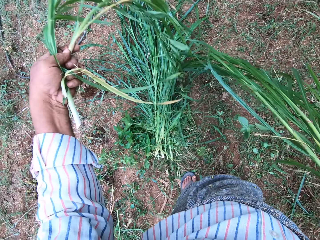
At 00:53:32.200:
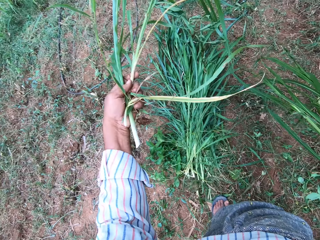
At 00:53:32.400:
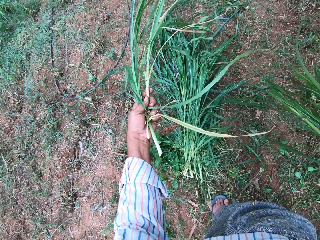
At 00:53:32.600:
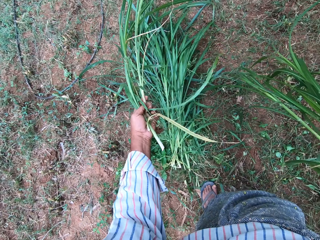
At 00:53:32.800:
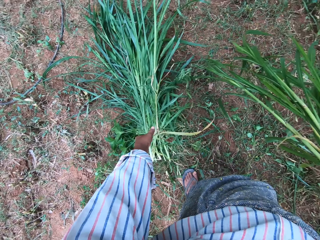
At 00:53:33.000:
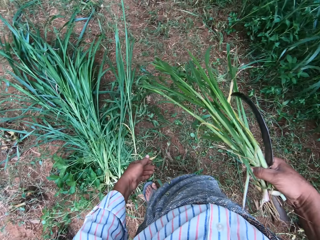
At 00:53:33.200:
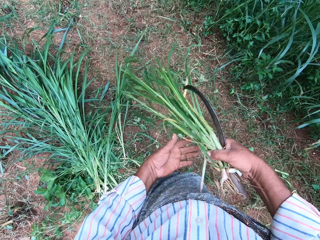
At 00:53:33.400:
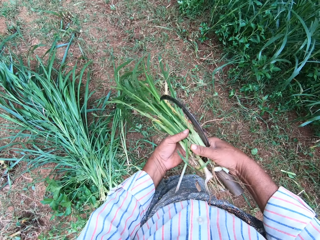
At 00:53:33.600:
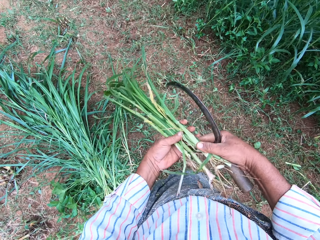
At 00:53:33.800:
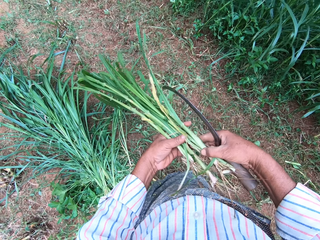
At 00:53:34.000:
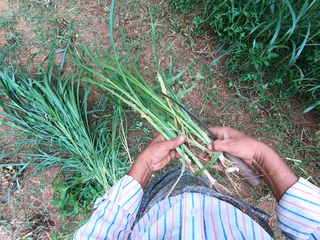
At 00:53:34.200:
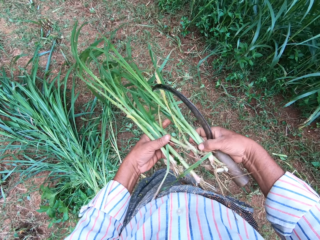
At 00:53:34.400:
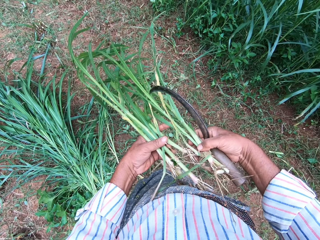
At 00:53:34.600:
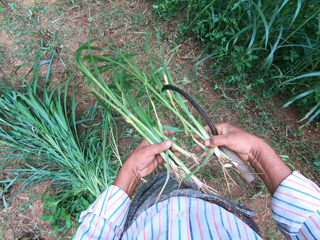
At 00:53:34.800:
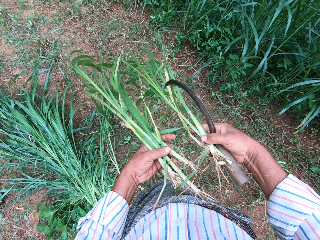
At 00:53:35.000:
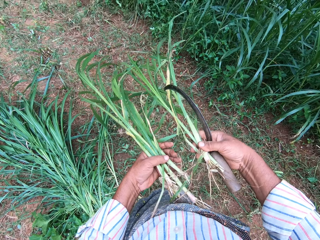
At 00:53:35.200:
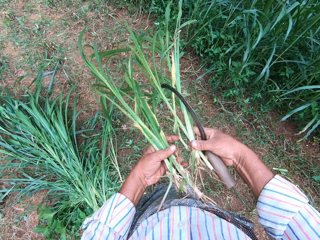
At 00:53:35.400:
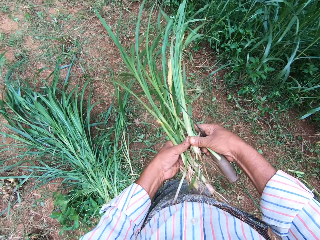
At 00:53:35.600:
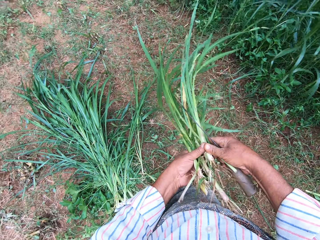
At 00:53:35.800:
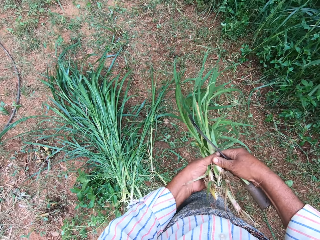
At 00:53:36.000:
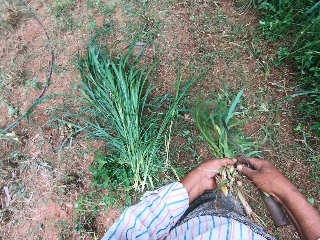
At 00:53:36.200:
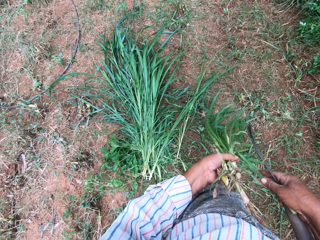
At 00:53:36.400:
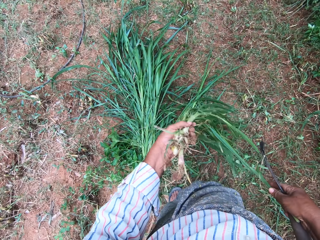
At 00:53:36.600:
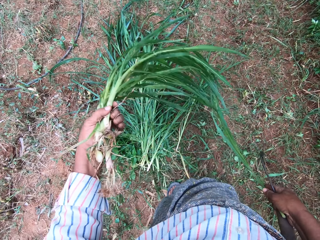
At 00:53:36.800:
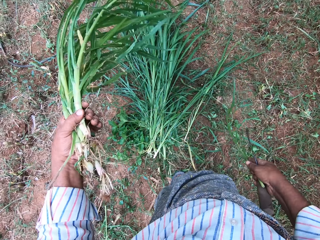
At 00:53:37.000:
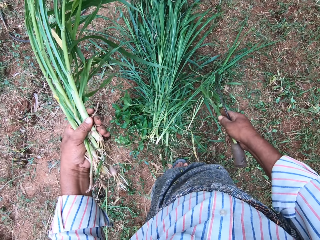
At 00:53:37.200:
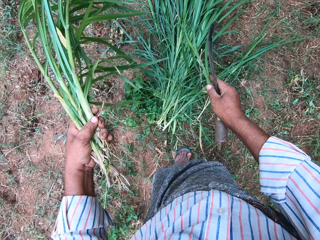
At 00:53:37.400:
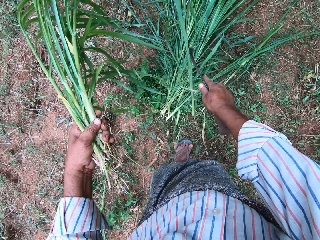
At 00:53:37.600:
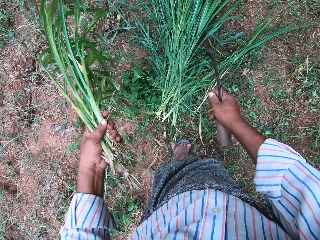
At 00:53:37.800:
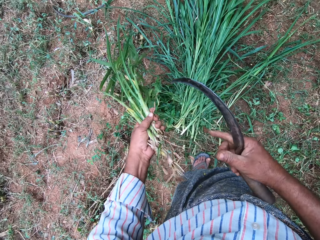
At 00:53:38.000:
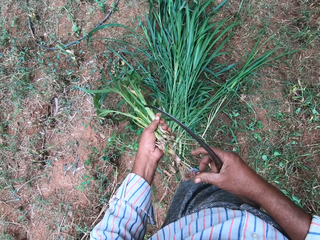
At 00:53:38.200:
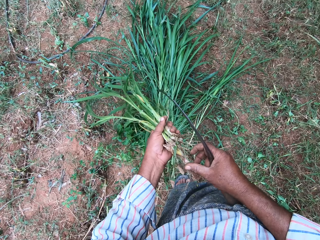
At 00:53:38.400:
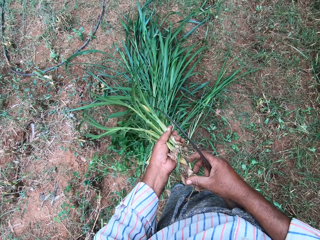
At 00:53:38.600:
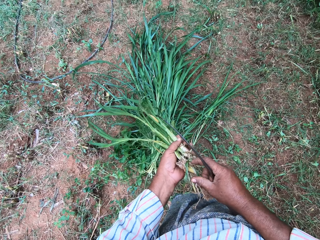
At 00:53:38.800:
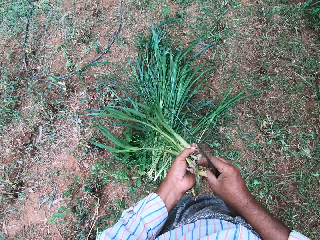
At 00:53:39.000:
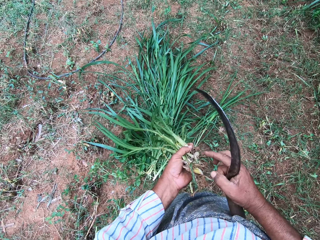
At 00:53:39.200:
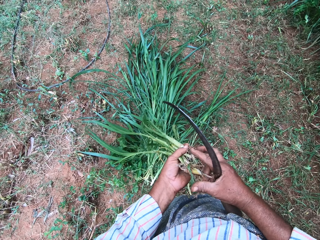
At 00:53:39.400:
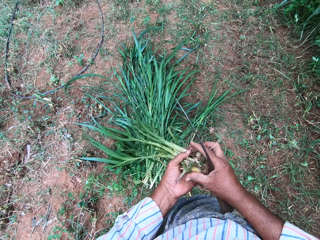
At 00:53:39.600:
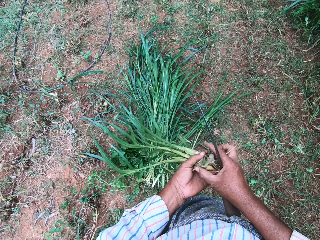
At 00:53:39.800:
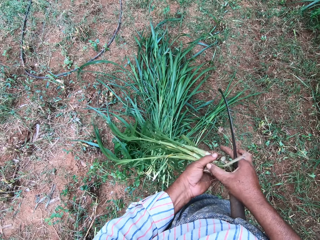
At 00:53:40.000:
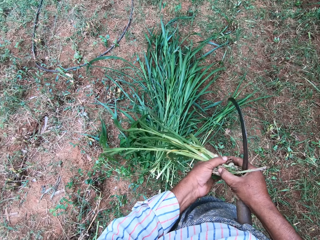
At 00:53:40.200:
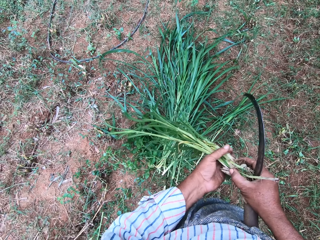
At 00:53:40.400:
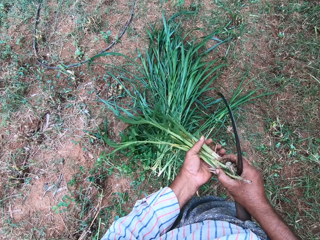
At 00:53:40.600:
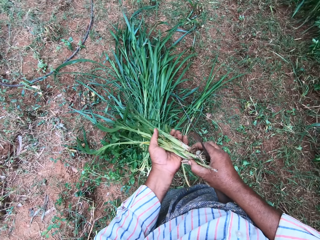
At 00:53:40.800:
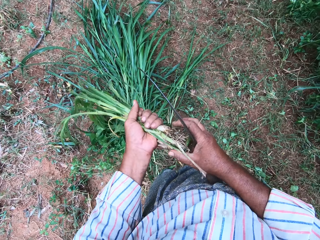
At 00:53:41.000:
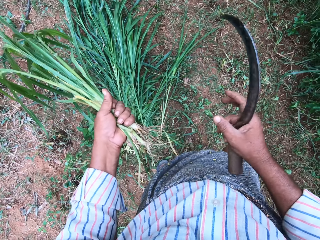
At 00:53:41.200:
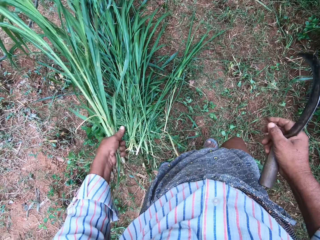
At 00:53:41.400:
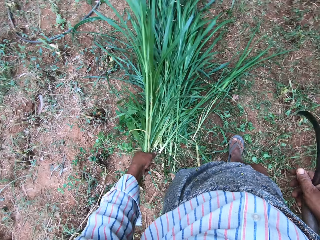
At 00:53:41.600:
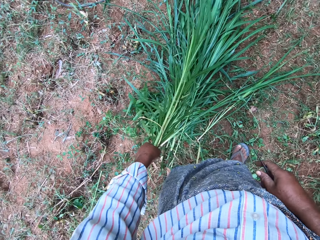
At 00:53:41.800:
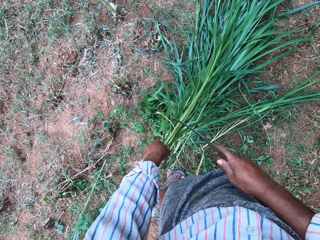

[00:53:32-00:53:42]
The camera wearer separates a grass from the grasses in his hand. He drops the grass on the ground with other grasses. He picks out another grass without root from the grasses in his hand. He drops the grass on the ground with other grasses.

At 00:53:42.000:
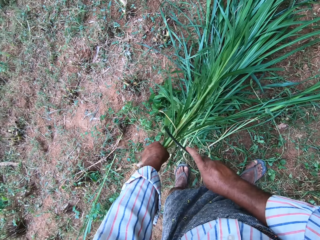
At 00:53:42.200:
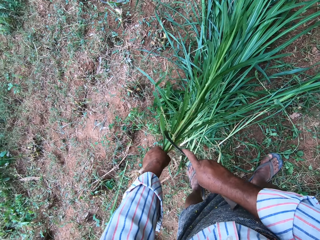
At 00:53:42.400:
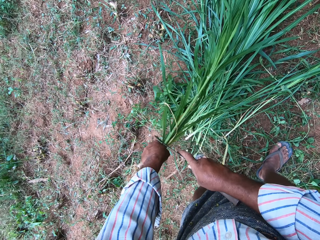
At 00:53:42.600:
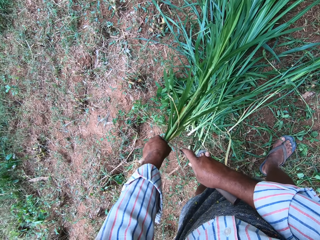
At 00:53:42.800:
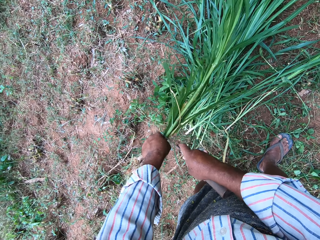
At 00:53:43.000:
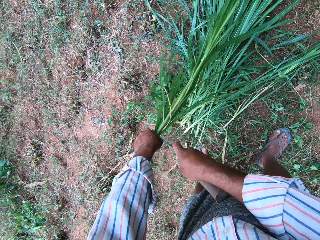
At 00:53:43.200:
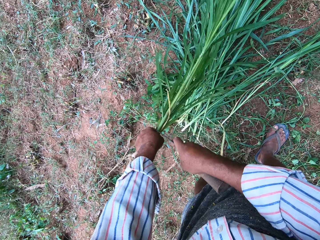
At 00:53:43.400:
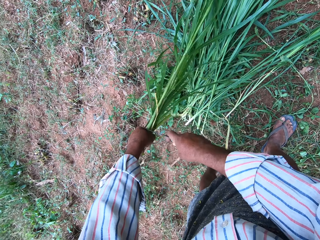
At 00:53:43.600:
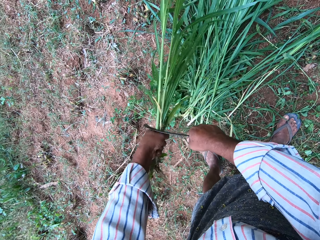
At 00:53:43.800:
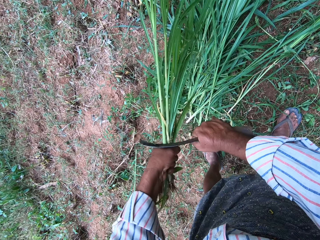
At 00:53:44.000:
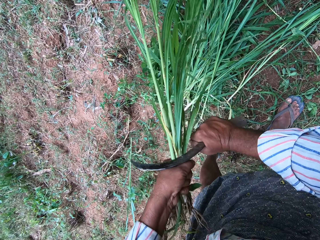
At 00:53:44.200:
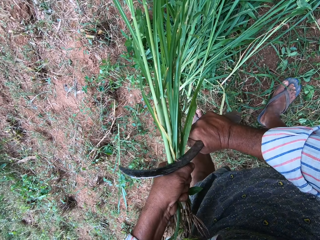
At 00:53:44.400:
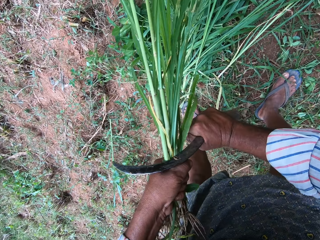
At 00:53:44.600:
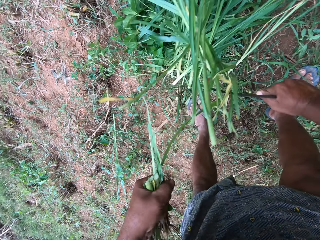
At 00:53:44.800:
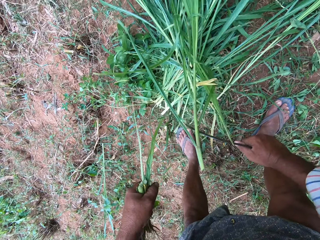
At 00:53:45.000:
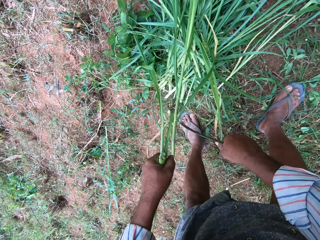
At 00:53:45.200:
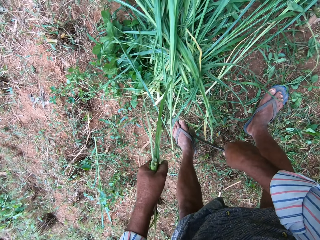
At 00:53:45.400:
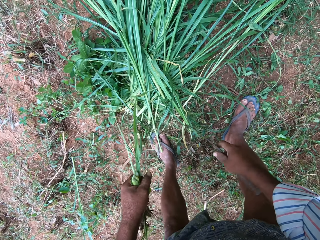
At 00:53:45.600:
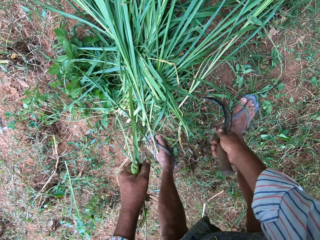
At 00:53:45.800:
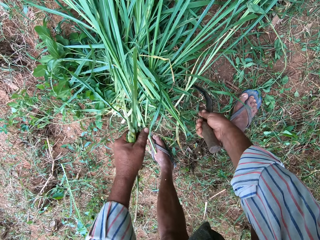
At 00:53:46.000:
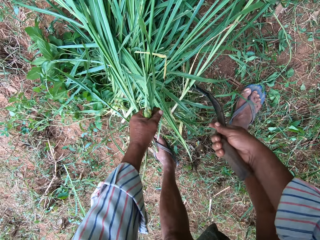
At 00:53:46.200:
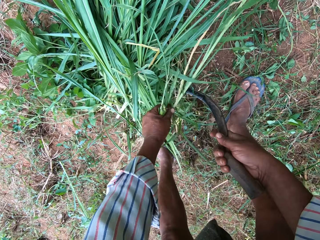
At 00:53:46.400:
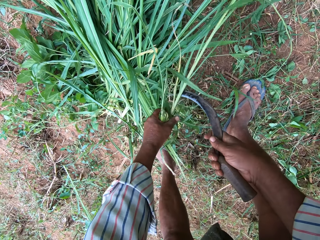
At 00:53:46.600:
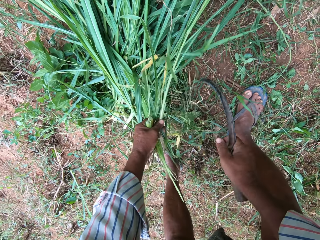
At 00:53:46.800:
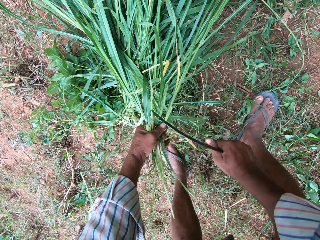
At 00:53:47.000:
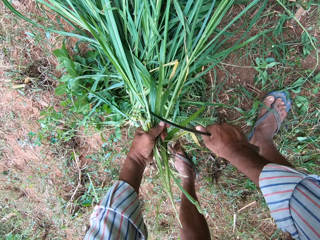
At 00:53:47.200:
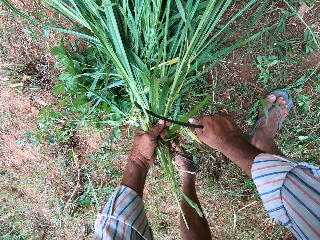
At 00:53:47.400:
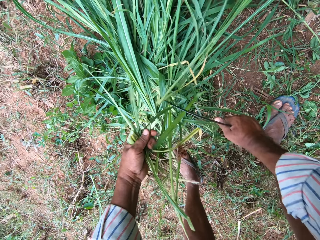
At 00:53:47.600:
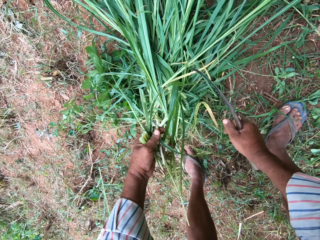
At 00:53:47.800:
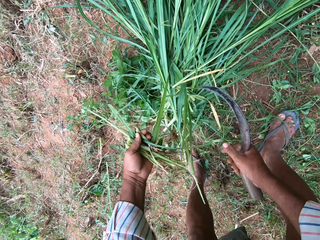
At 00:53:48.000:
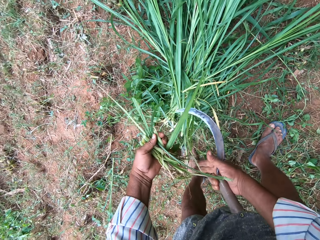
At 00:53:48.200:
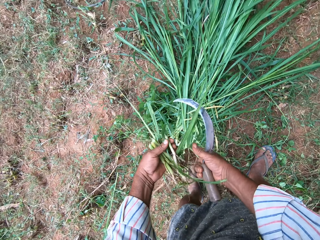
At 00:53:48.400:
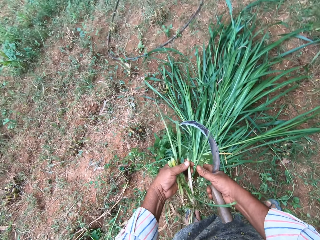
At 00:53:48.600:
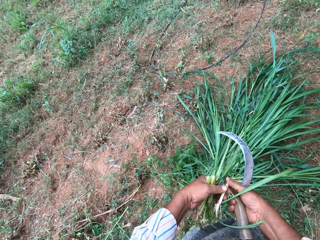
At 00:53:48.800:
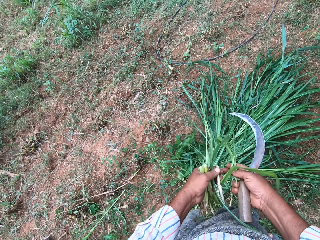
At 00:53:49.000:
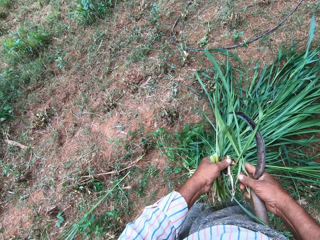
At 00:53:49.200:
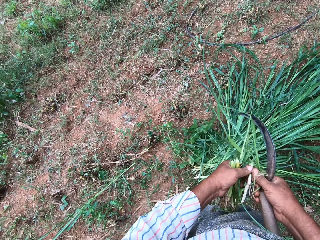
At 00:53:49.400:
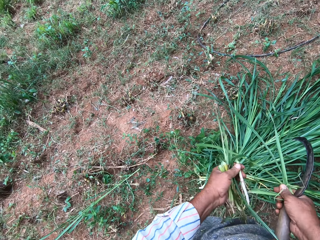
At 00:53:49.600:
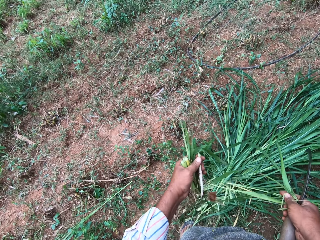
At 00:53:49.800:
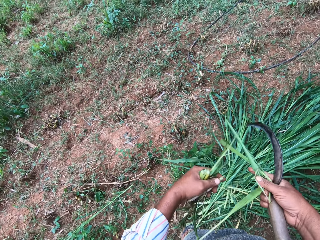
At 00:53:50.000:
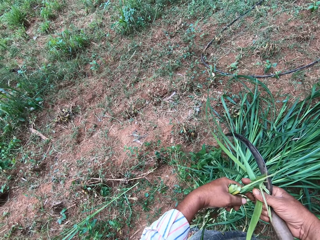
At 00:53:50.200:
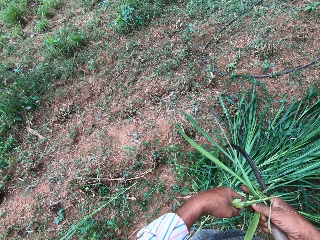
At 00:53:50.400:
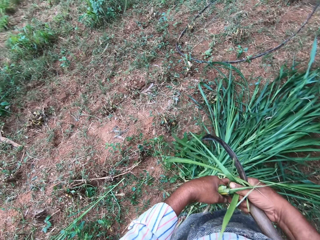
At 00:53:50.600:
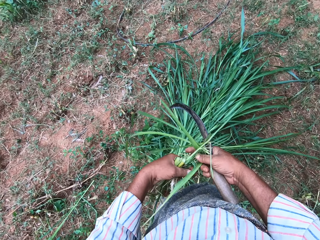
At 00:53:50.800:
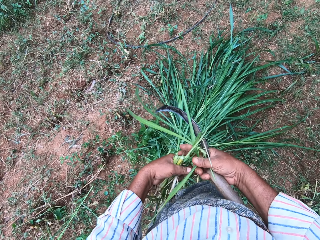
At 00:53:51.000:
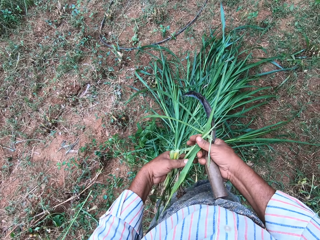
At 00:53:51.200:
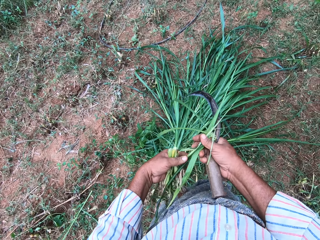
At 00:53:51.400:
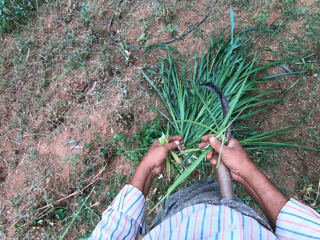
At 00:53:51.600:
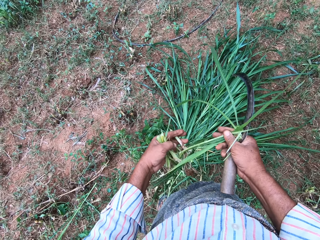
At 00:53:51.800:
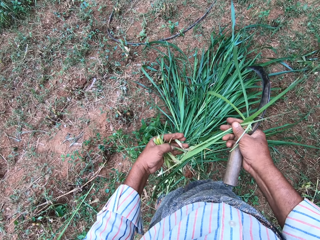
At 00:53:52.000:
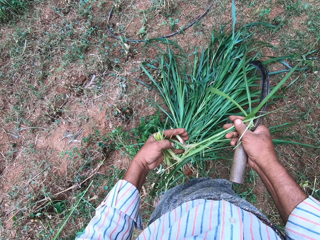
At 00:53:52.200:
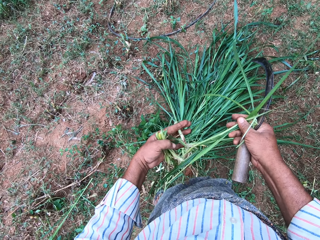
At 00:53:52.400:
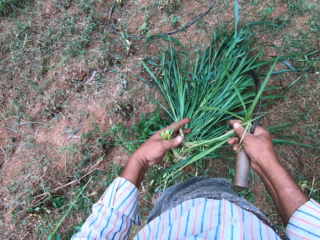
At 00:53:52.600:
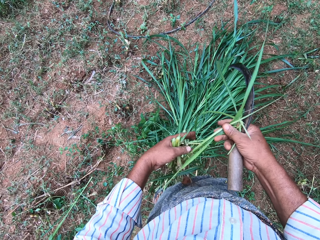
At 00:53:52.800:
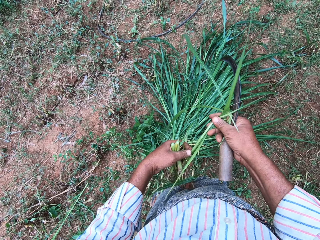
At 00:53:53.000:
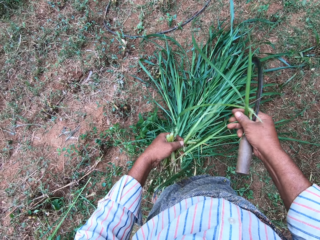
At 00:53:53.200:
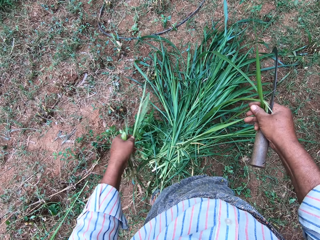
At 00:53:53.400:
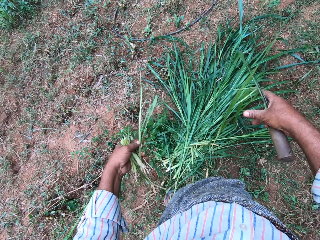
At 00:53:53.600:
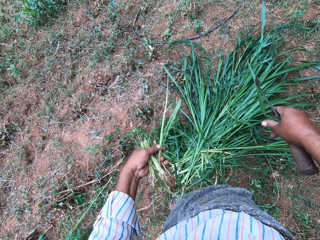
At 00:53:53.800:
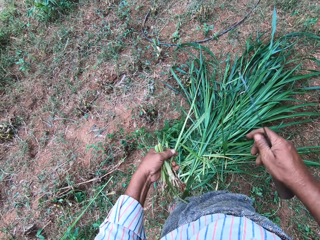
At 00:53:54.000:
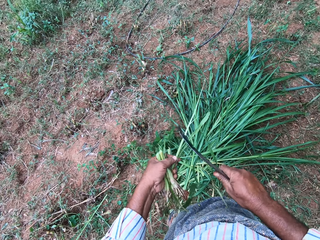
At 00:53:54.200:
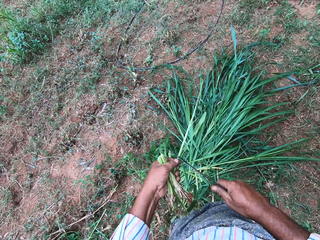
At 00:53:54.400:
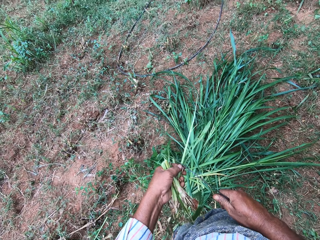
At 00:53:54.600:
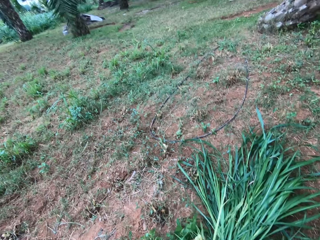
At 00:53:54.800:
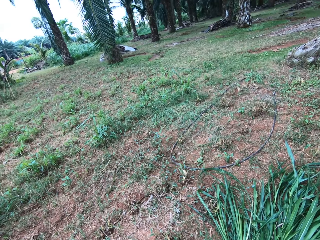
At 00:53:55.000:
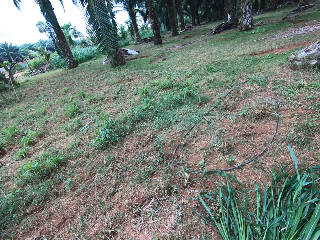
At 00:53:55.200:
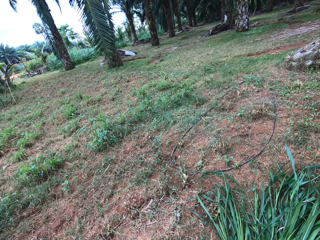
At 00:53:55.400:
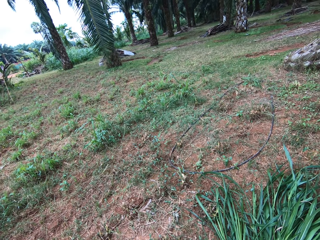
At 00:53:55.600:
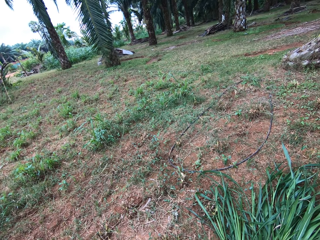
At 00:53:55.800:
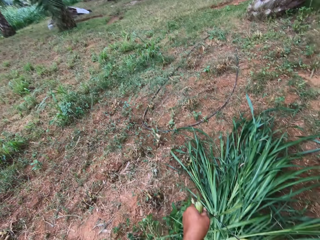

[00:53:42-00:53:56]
The camera wearer cuts the roots of the grasses in his hand using a hand sickle tool. He picks a grass from the grasses on the ground. He cuts the root of the grass. He checks the grasses in his hand. He drops a grass on the ground with other grasses. He cuts the root of a grass.
